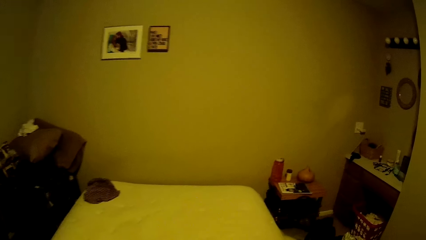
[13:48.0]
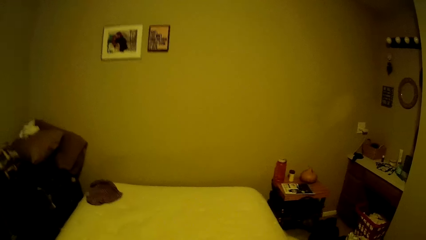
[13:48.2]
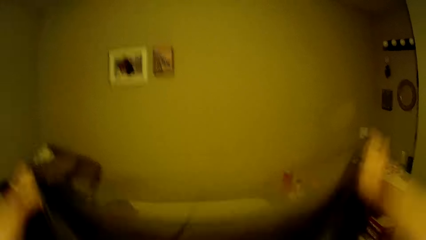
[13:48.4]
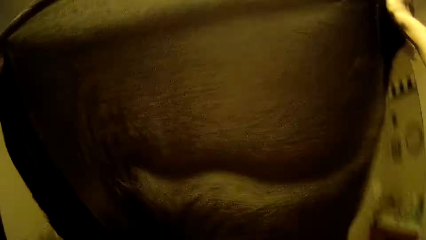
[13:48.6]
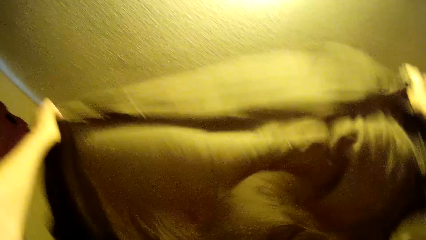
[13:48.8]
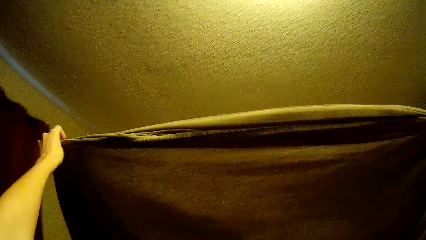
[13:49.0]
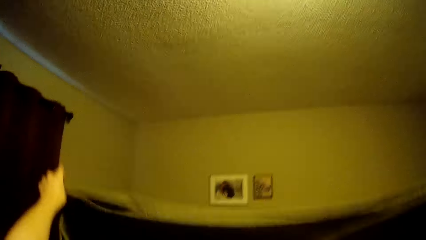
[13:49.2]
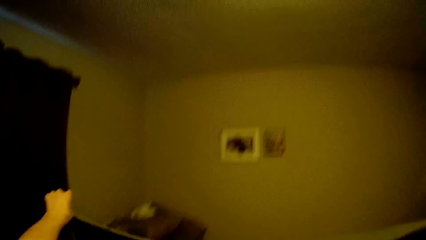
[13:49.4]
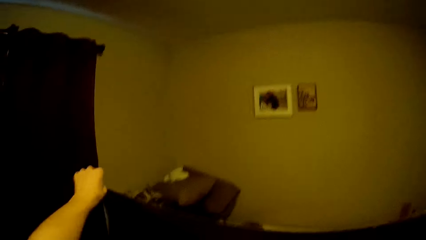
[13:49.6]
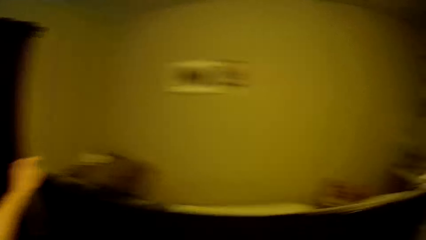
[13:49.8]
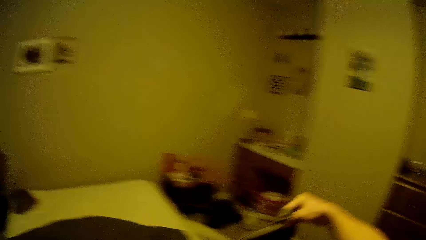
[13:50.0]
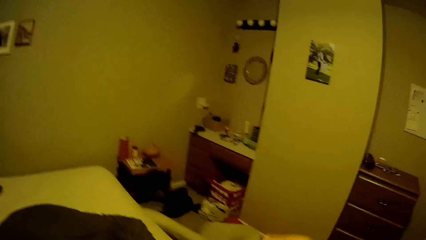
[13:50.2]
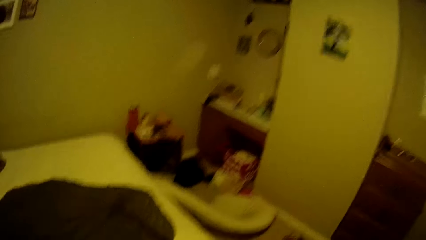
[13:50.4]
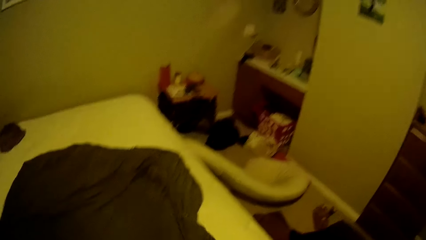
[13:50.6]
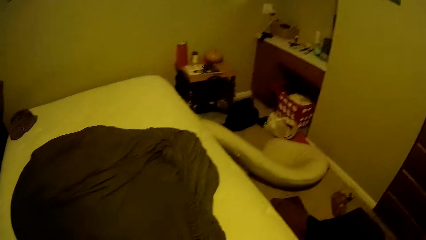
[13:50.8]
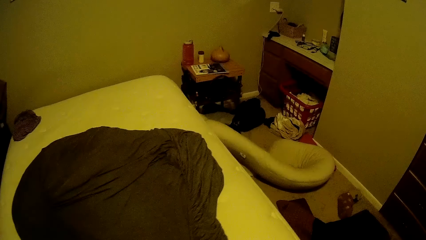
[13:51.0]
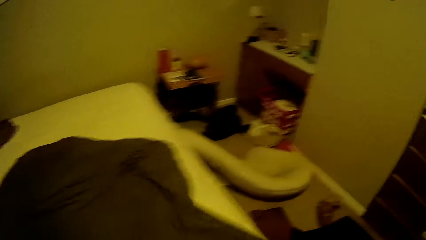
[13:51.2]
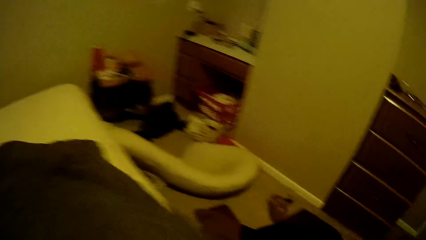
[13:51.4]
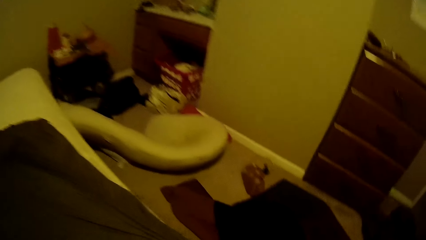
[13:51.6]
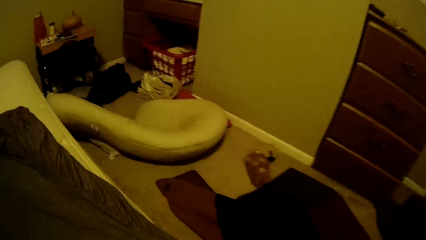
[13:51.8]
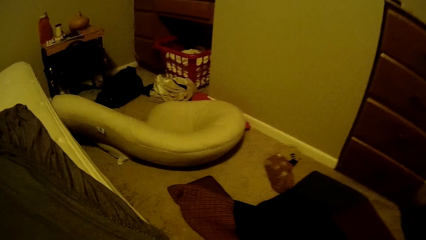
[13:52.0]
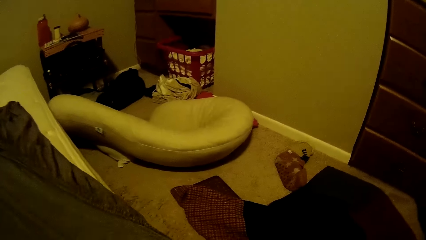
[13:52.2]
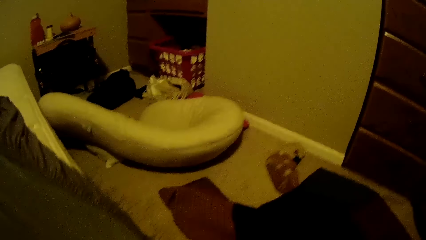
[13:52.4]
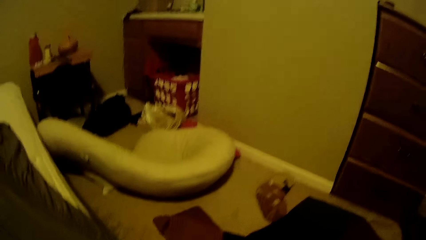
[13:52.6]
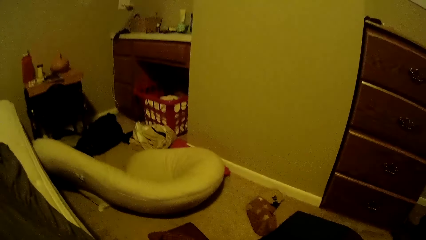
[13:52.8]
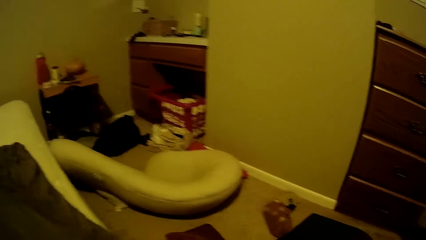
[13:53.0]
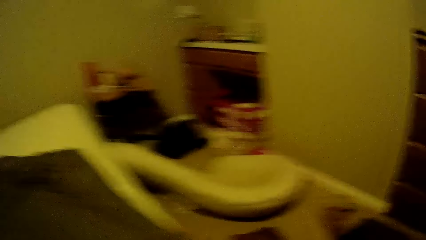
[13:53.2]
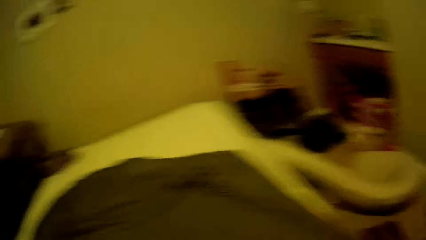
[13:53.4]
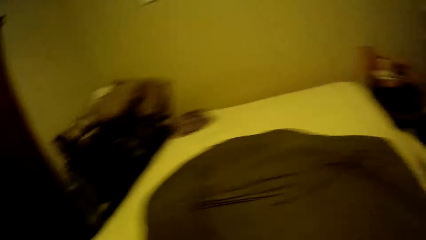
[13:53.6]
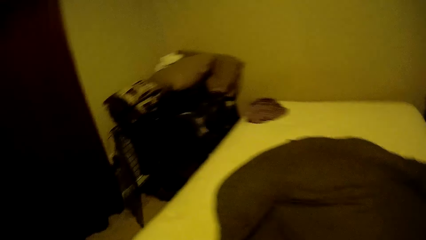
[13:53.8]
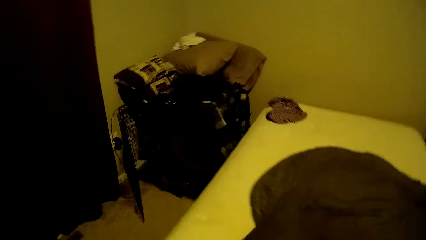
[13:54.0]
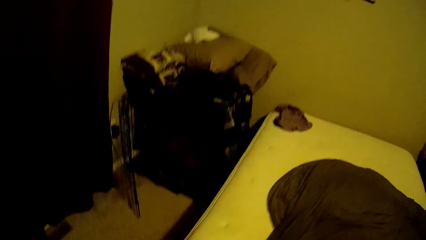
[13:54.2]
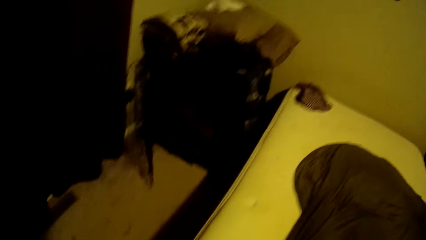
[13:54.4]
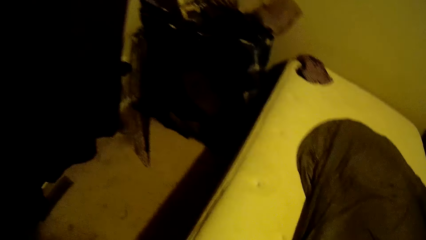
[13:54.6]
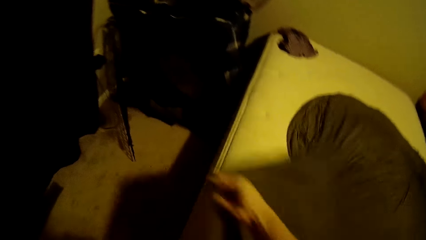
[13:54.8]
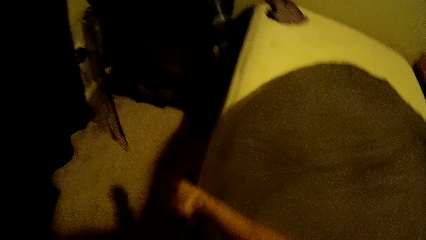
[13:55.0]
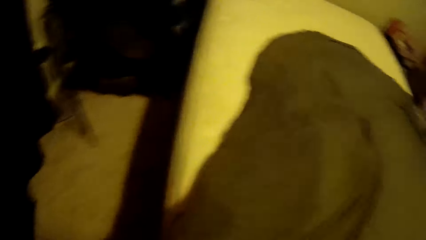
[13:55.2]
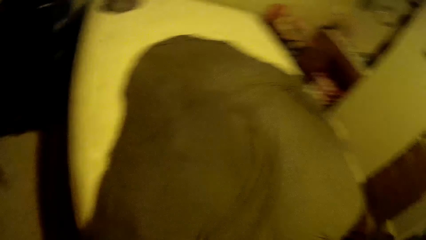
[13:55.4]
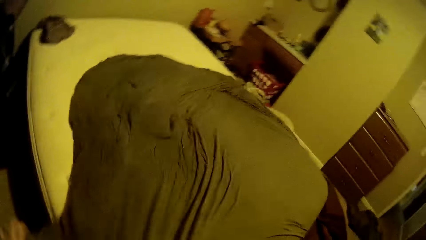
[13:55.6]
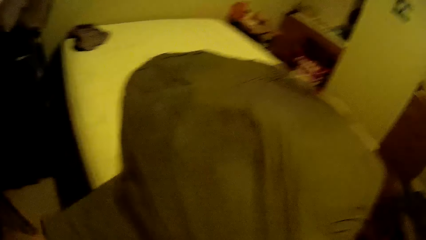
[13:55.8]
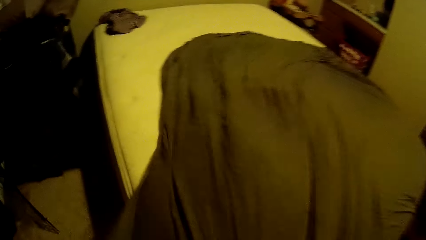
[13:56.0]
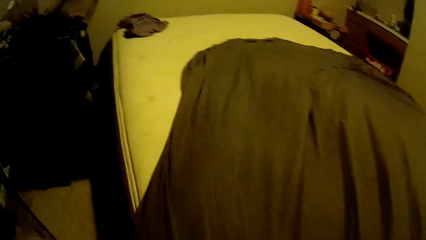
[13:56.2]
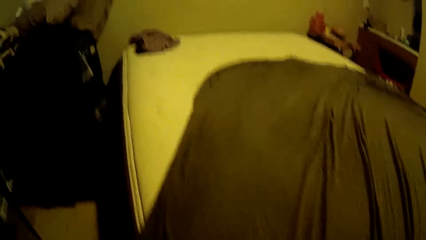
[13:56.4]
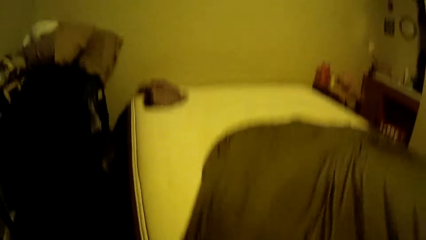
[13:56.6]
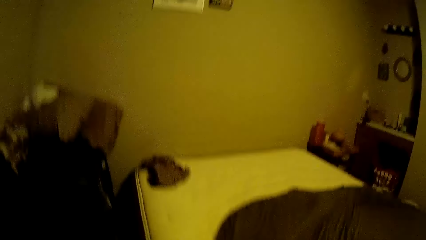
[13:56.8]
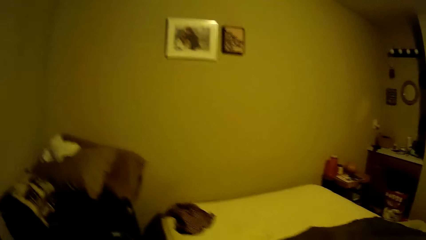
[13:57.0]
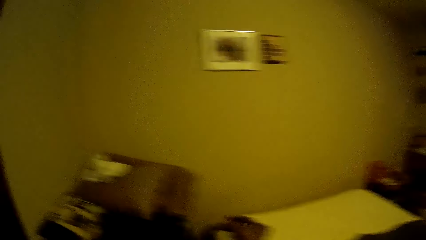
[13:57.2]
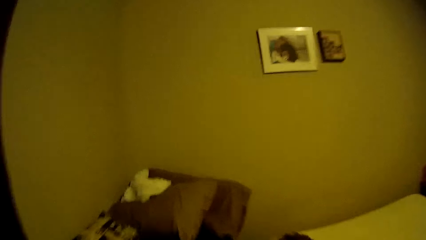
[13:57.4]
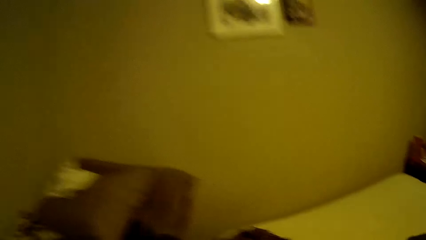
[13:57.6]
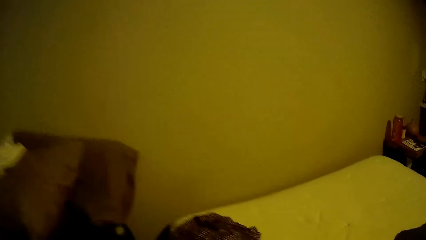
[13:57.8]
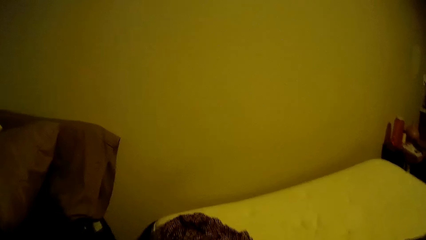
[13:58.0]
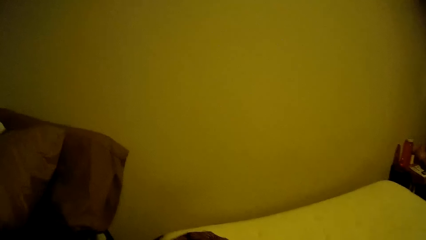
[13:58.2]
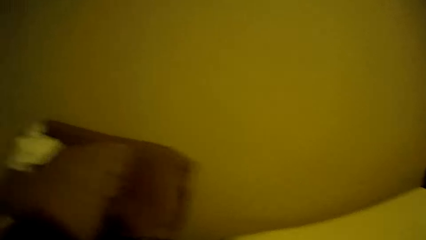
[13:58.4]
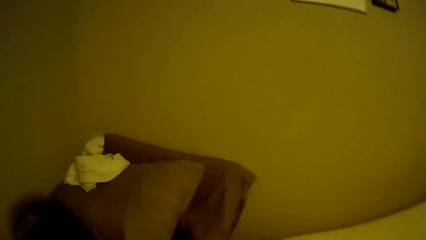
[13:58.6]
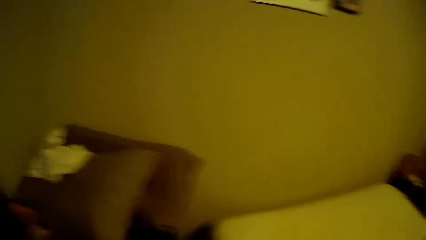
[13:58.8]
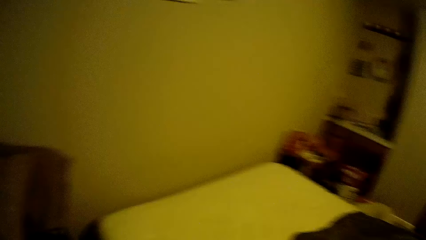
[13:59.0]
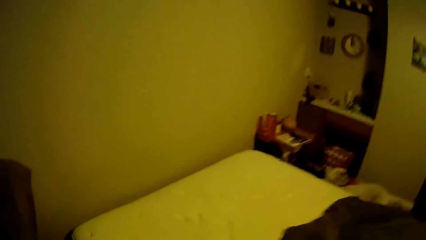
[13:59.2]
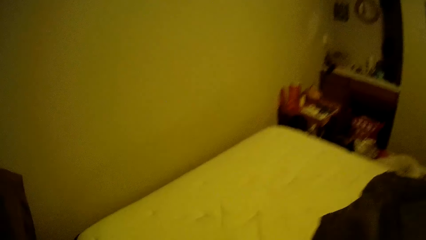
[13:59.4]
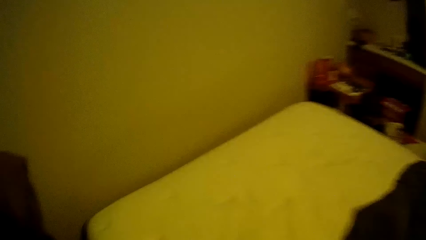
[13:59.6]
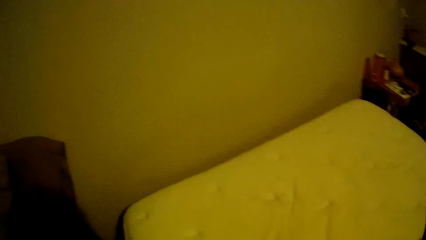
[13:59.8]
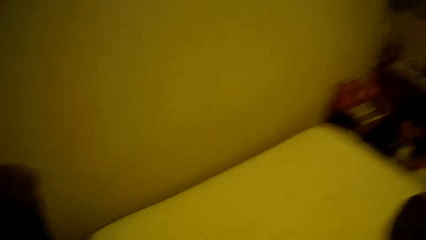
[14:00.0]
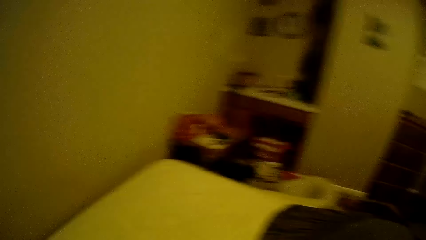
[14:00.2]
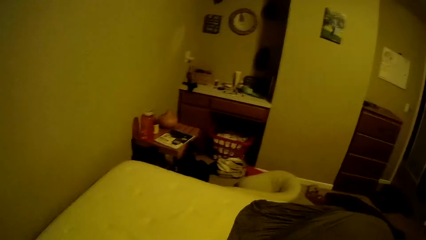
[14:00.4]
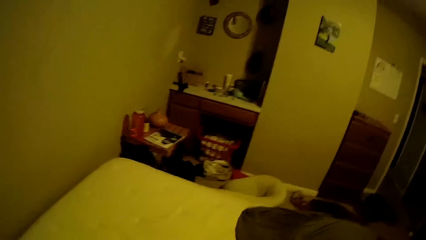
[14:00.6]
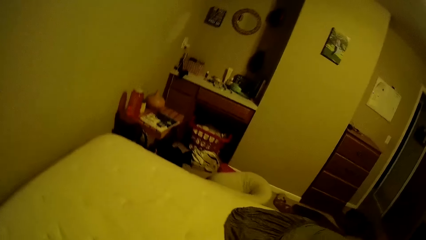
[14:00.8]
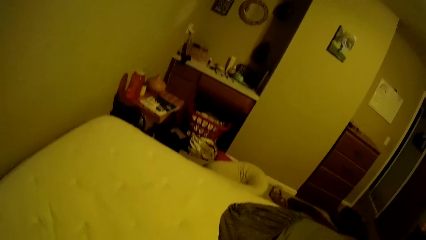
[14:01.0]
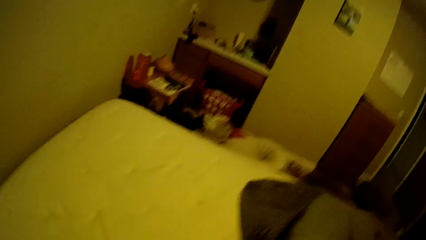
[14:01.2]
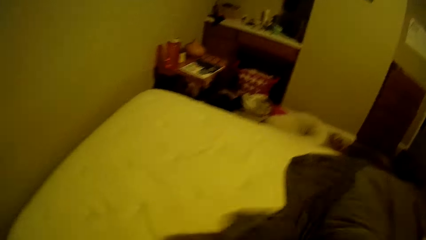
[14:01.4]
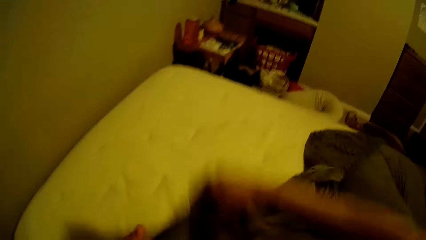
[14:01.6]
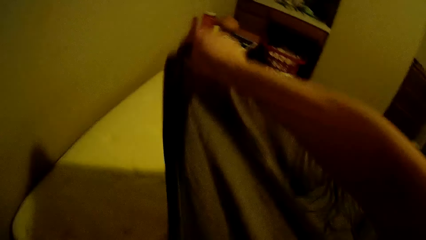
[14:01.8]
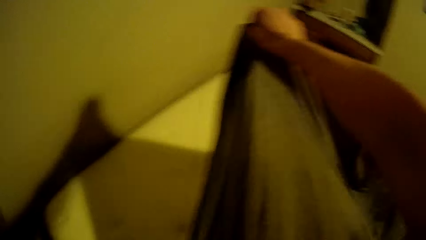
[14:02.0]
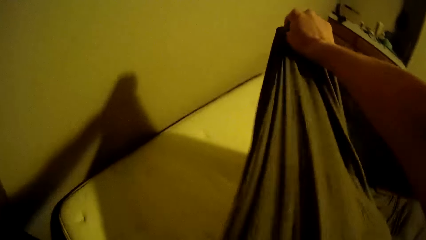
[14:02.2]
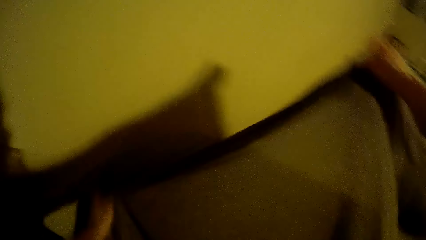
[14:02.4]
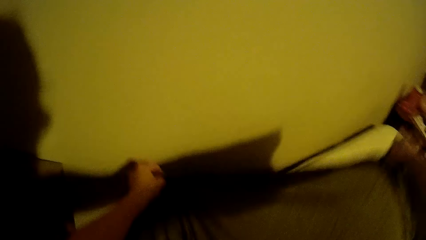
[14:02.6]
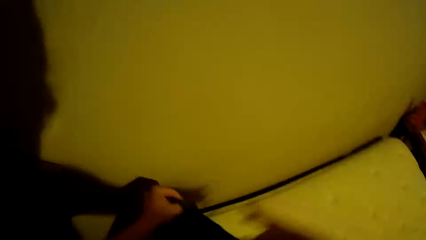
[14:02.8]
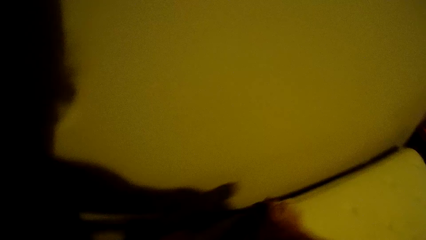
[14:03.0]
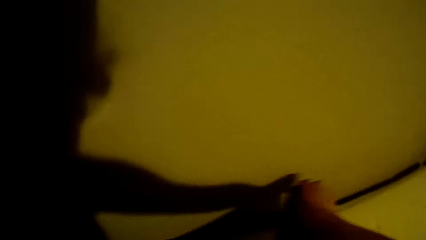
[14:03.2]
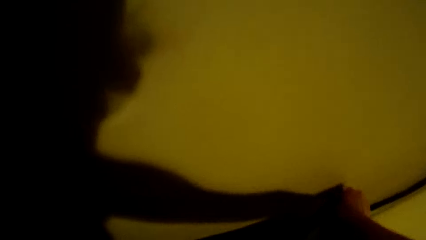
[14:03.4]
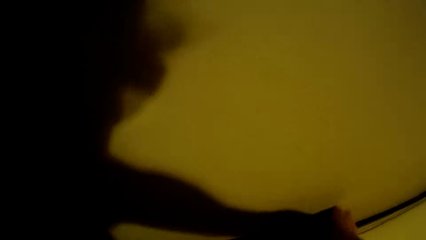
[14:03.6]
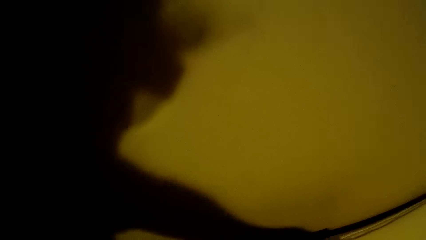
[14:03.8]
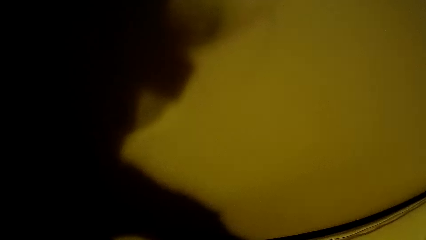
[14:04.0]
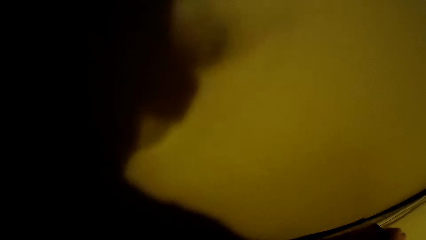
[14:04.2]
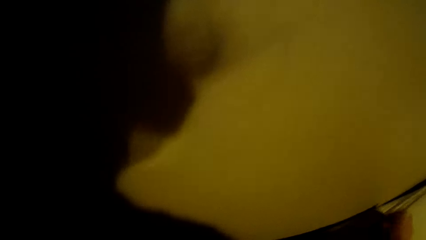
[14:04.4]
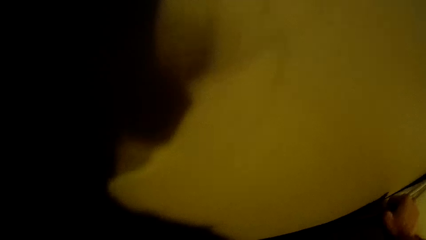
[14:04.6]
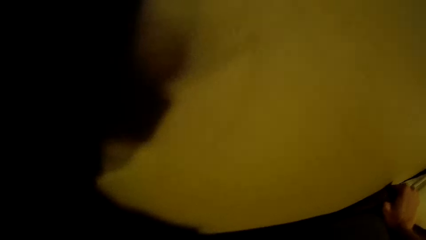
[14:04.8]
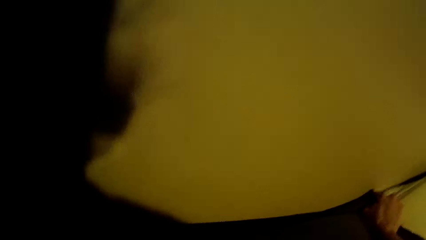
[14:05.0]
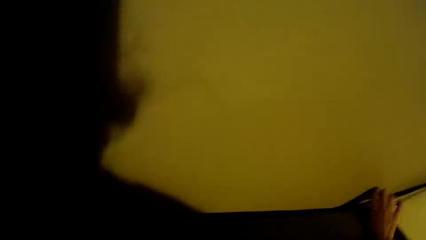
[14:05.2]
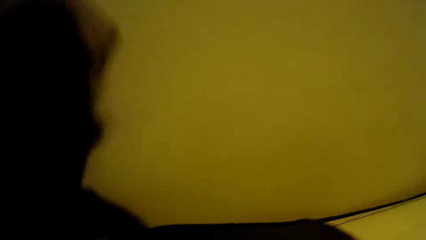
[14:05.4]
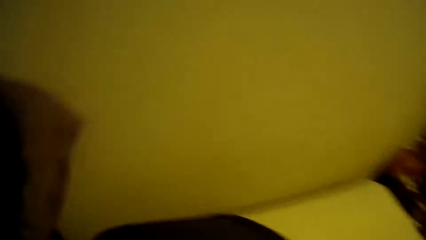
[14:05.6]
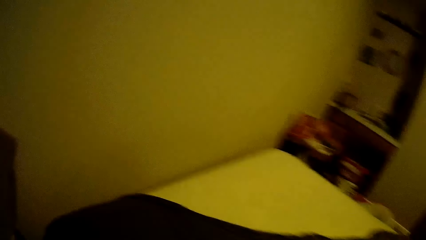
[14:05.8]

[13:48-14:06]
The camera wearer tucks the sheet along the bed from one corner of the bed to the other. They adjust the brown bedsheet on the sides of the bed.
